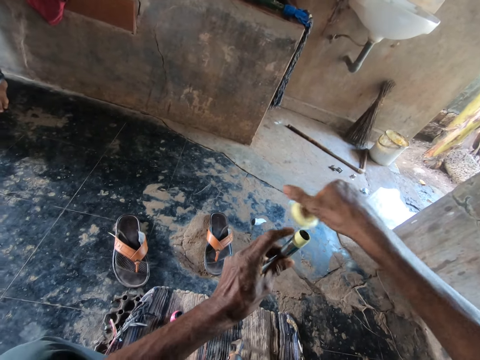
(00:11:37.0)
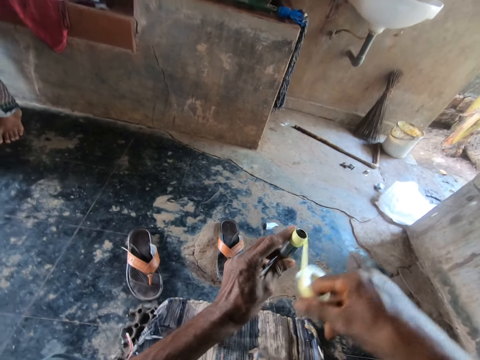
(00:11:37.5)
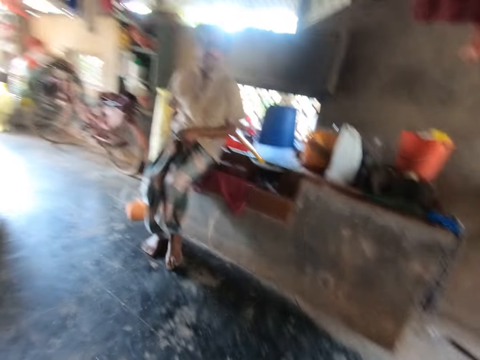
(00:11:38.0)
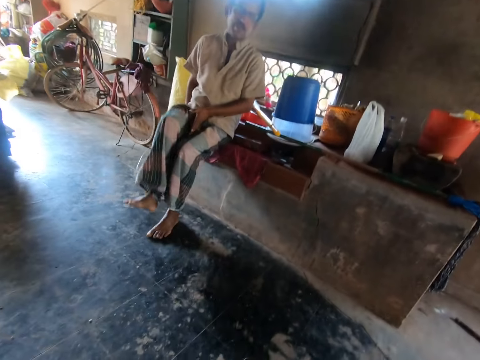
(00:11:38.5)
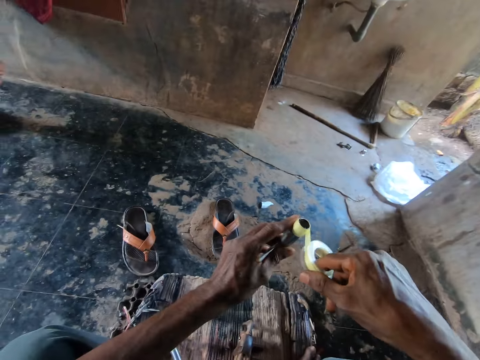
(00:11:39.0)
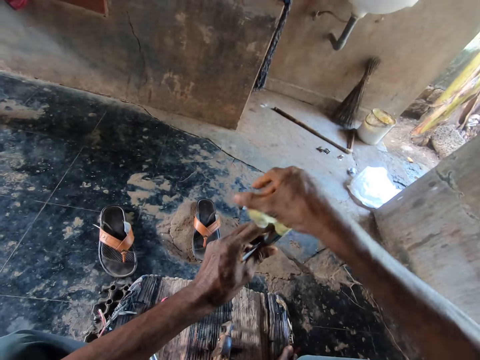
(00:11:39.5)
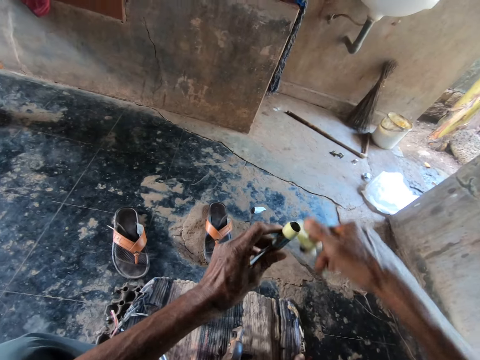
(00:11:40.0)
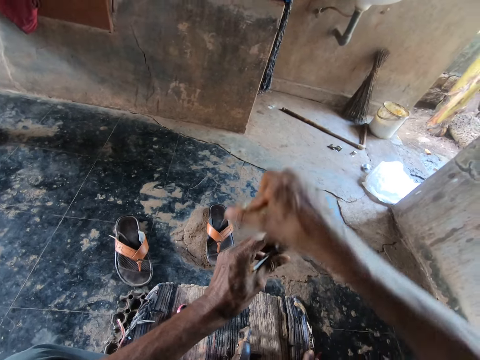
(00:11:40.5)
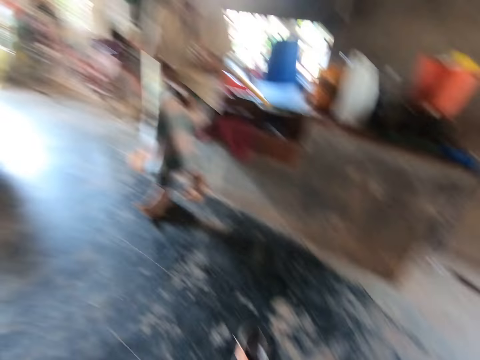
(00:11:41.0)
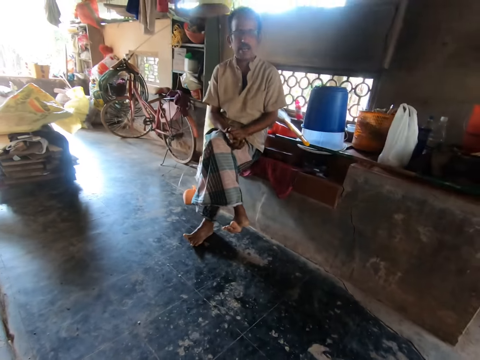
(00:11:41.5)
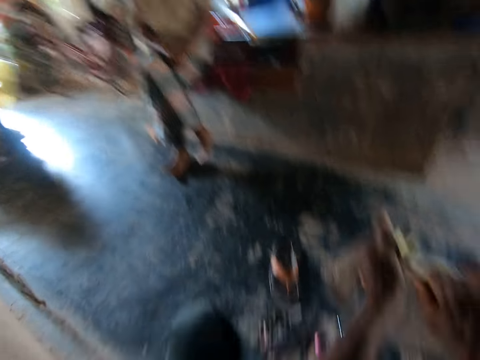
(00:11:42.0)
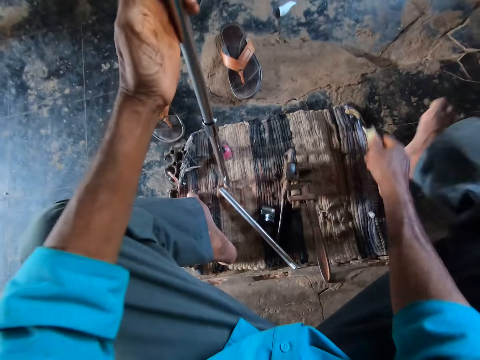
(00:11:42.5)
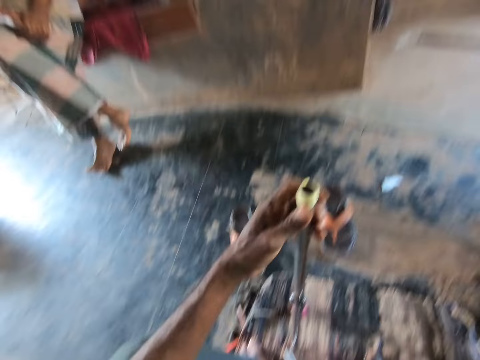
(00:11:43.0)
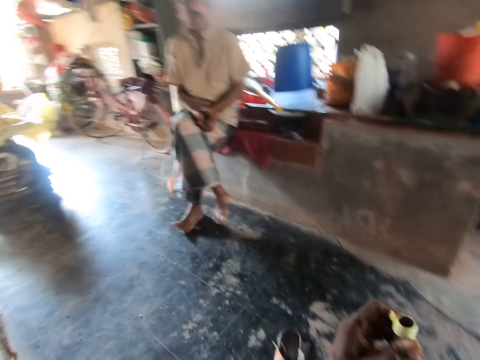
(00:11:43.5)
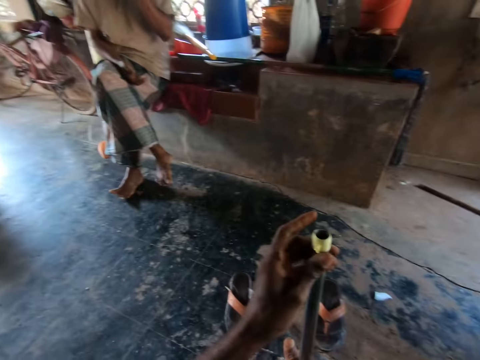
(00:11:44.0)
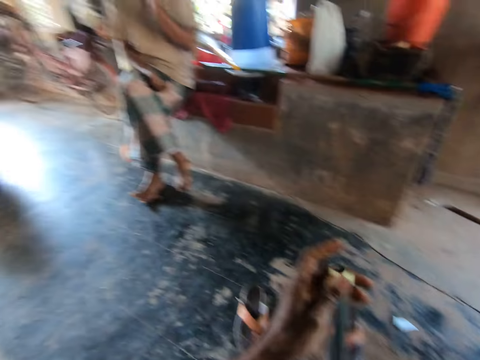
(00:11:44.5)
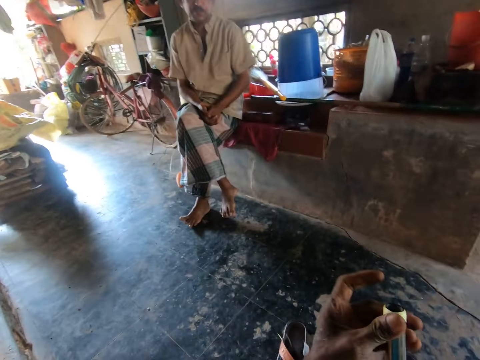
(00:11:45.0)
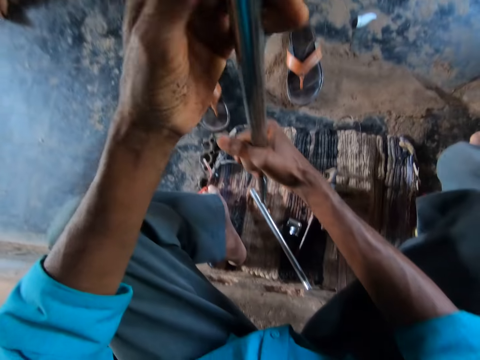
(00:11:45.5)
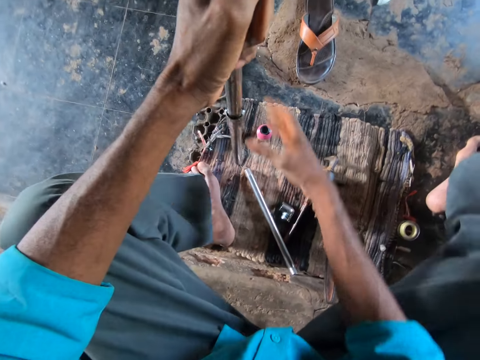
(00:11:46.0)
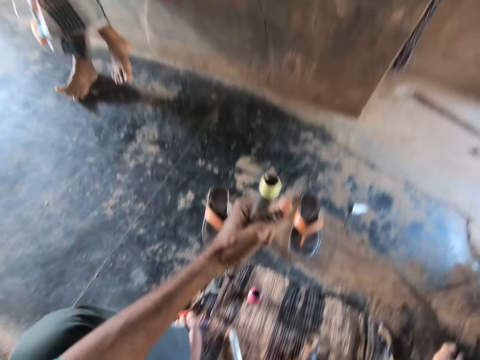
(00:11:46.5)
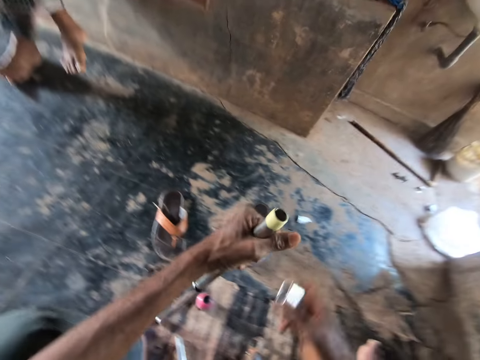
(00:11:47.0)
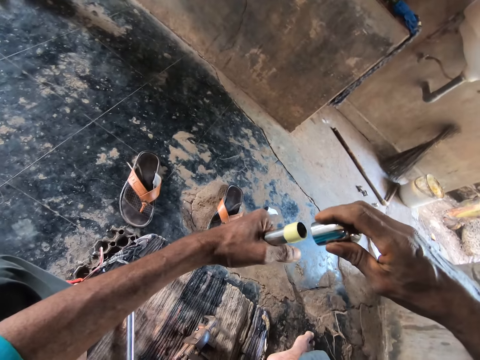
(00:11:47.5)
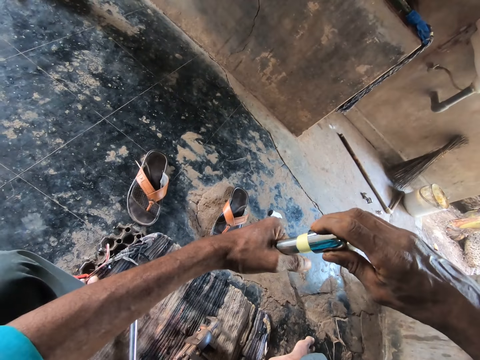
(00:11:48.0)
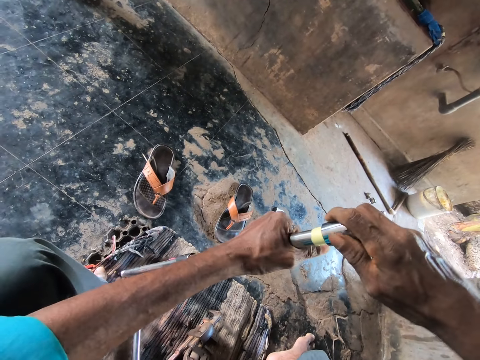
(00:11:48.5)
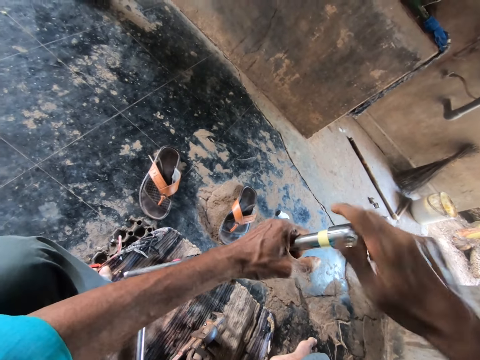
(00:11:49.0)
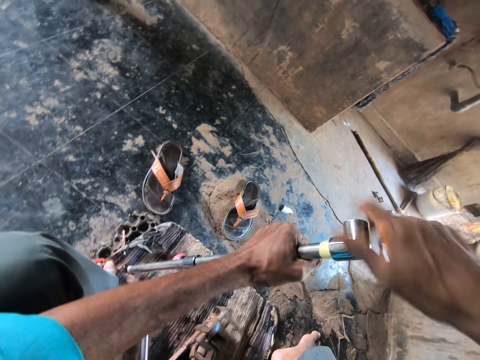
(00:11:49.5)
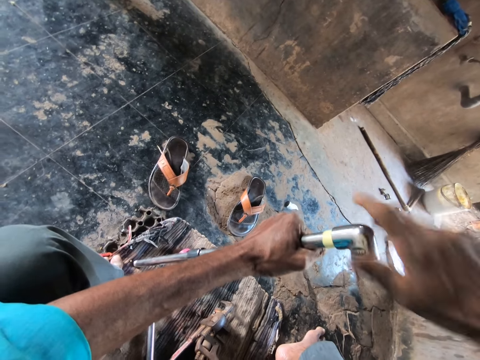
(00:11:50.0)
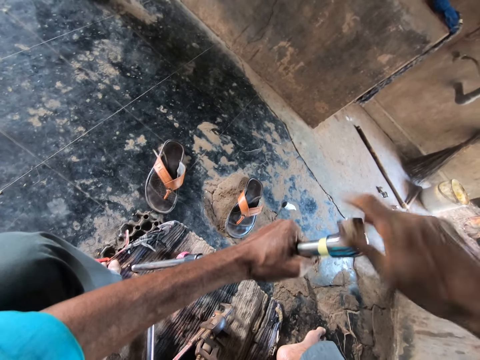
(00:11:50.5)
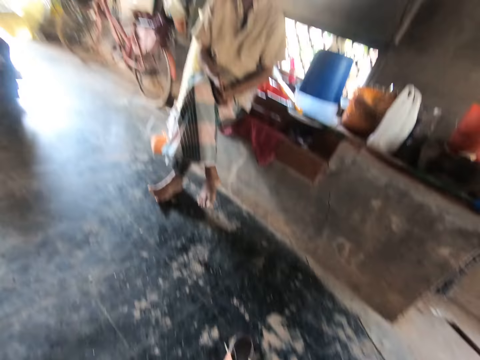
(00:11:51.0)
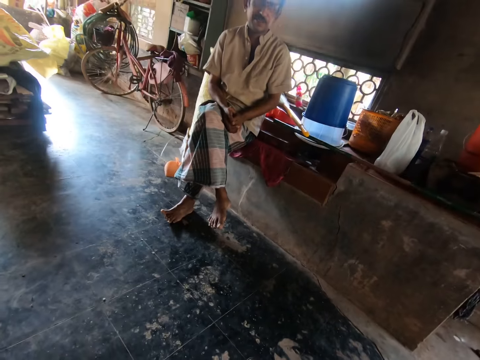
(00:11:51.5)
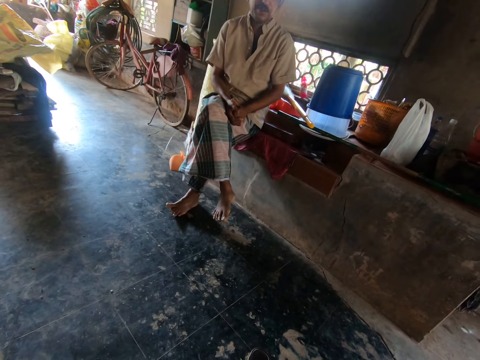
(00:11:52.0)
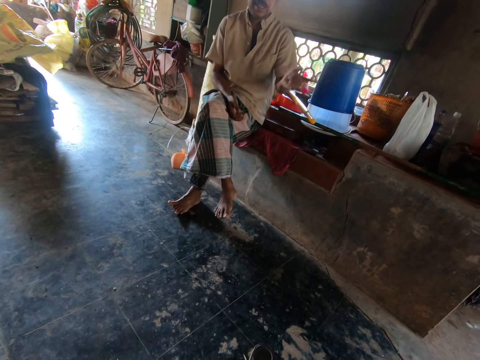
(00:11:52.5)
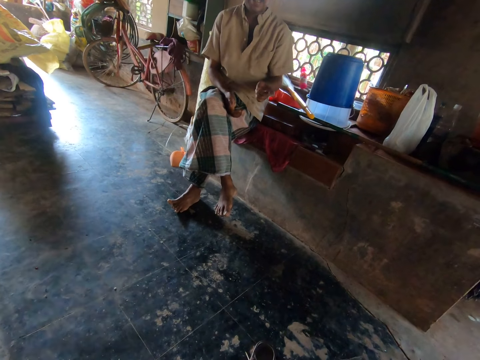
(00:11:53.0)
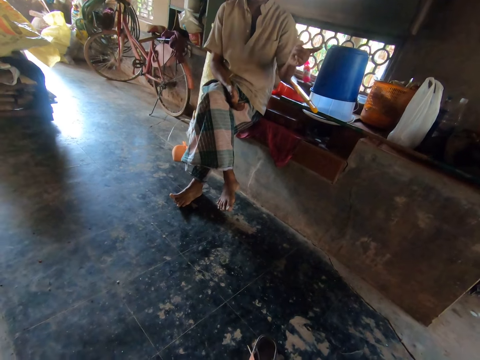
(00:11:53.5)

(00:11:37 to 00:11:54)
The camera wearer looks around. He tapes the metal tube. A man speaks to the camera wearer. The camera wearer drops the thread tape in his right hand on the floor. He touches the tape on the metal tube. He picks a metal knob or joint from the floor with his right hand. He fastens the metal knob in his right hand on the metal pipe in his left hand. He converses with the man.

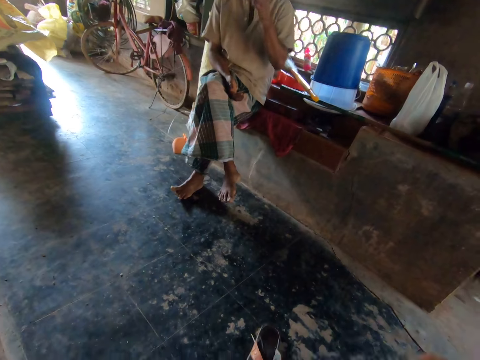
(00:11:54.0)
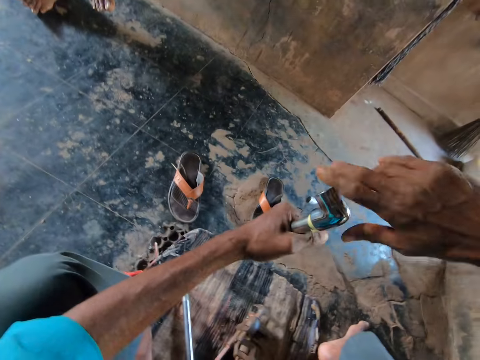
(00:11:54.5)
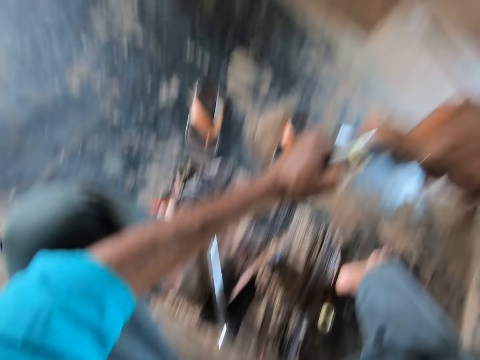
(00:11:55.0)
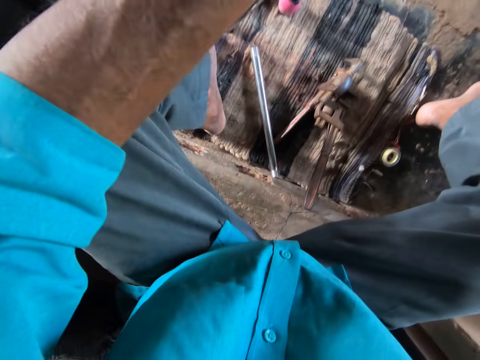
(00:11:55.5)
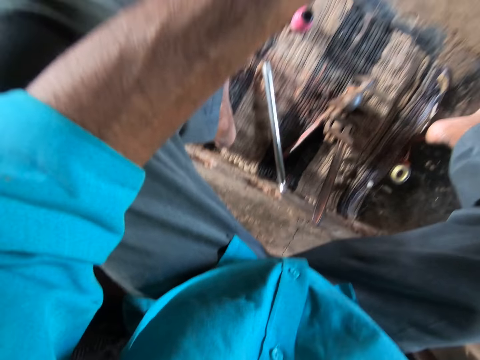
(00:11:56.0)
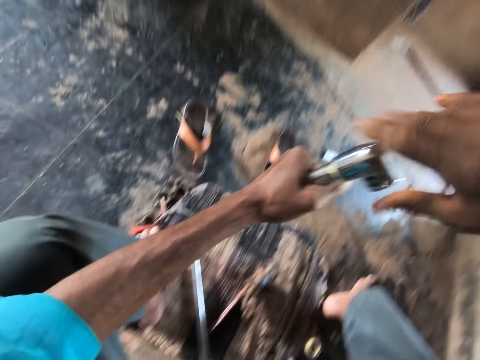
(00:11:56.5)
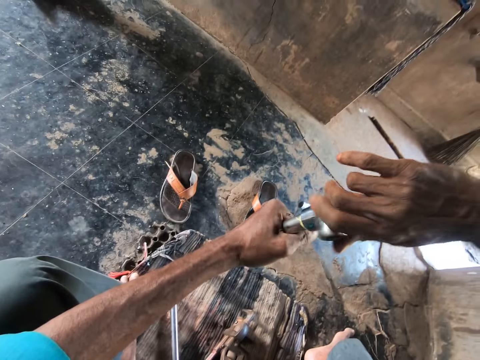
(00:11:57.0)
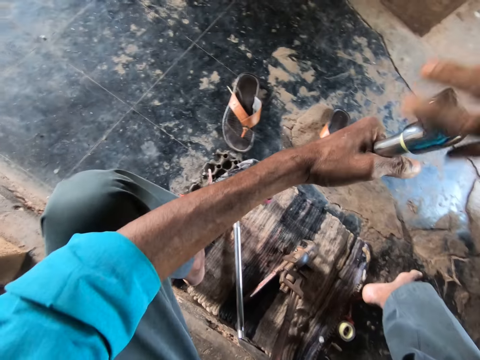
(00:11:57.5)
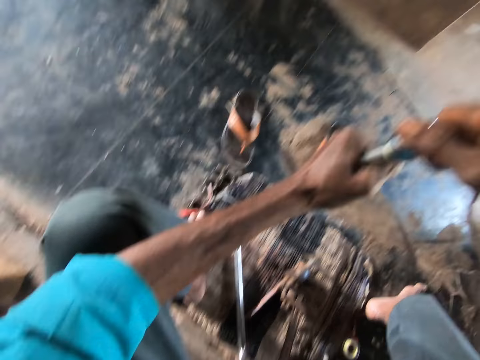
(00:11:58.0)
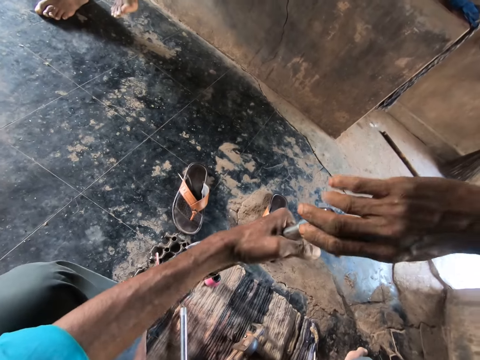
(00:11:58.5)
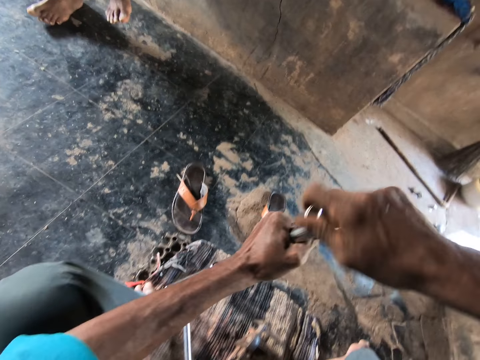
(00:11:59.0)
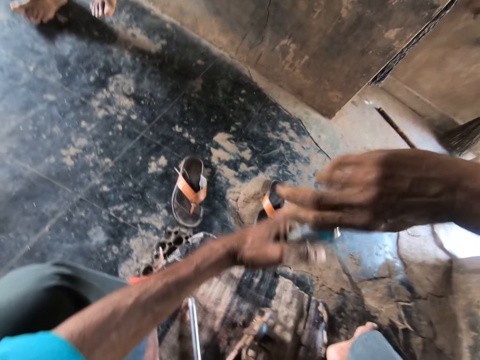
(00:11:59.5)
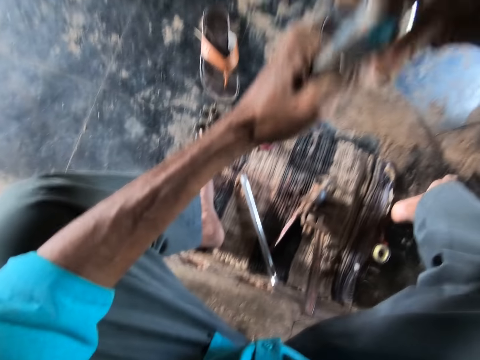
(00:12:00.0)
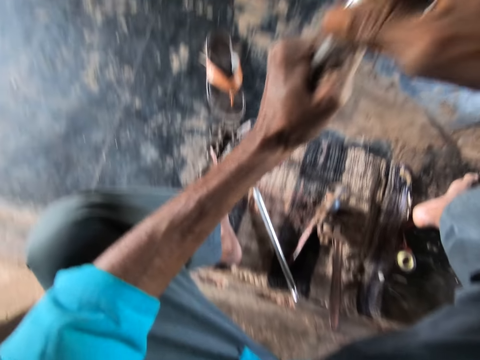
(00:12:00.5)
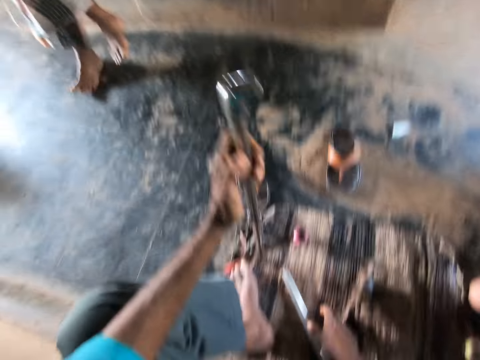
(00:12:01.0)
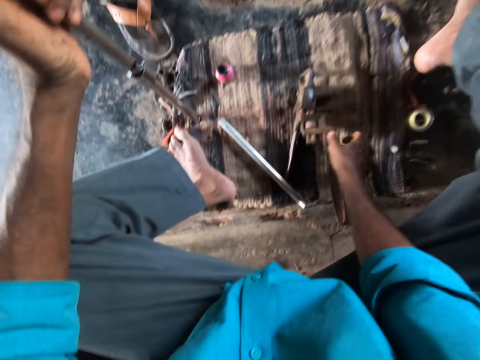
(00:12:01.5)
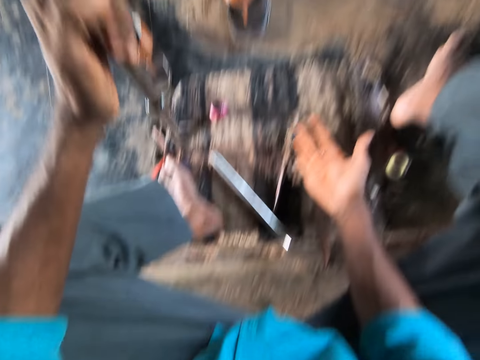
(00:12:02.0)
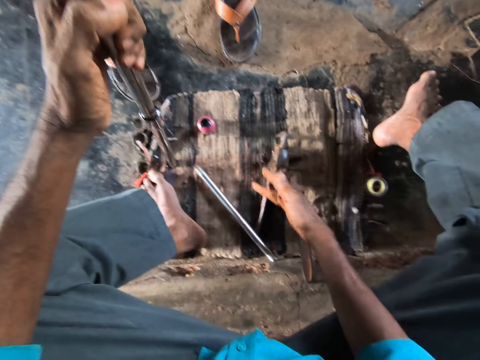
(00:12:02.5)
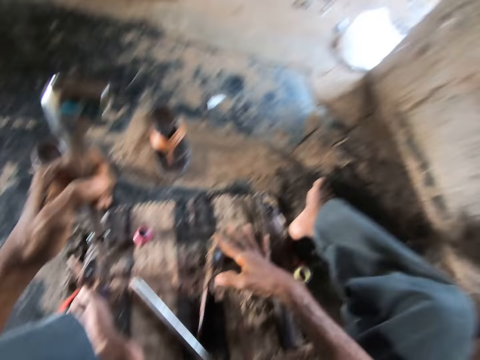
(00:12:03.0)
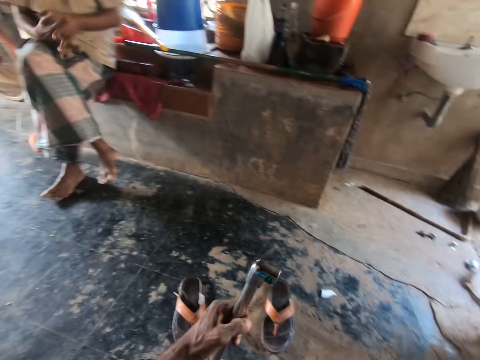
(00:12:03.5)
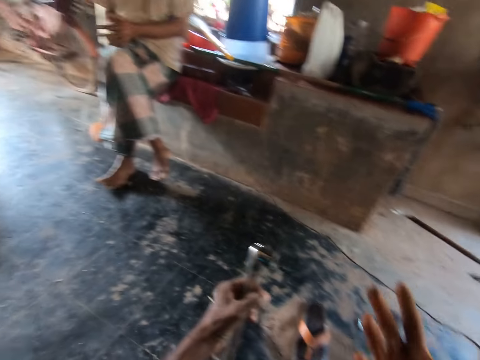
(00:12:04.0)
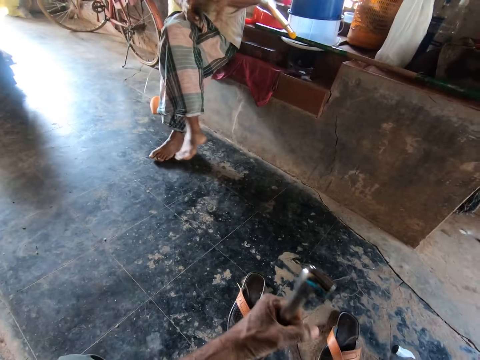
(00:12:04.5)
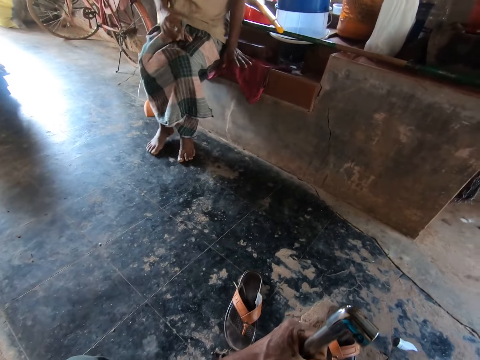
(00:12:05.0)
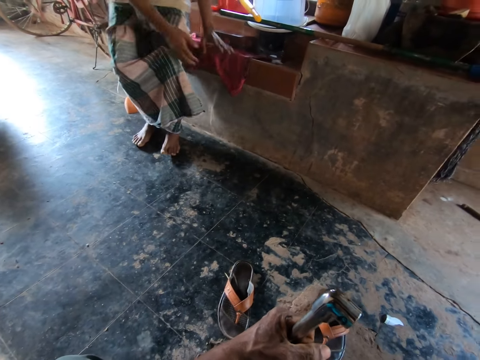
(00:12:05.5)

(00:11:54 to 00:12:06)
The camera wearer secures the metal joint. They stare around. They speak to a man.
